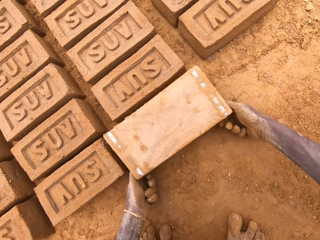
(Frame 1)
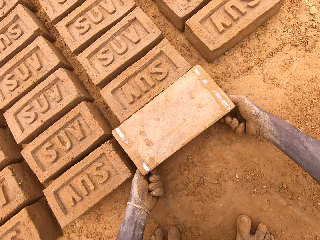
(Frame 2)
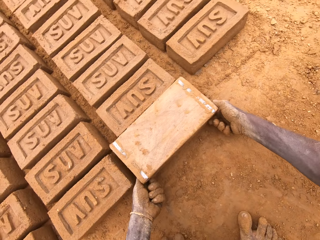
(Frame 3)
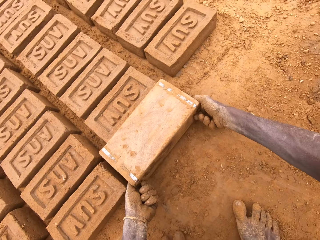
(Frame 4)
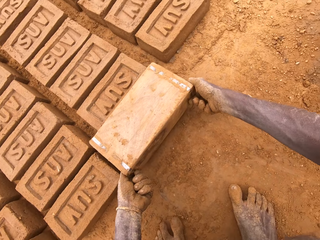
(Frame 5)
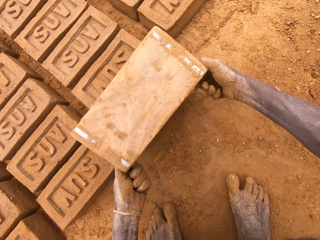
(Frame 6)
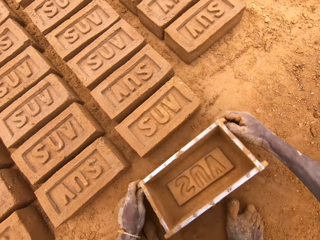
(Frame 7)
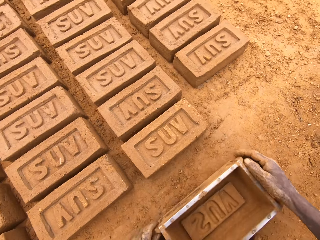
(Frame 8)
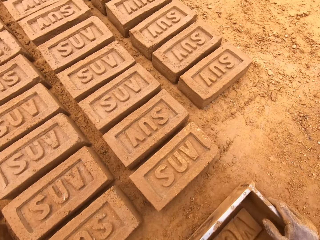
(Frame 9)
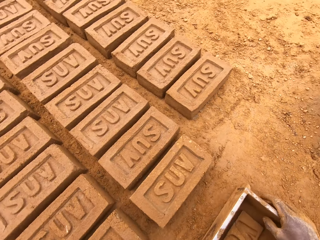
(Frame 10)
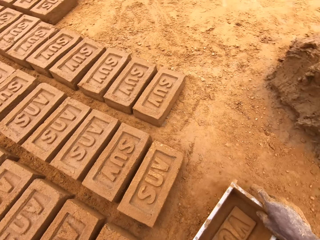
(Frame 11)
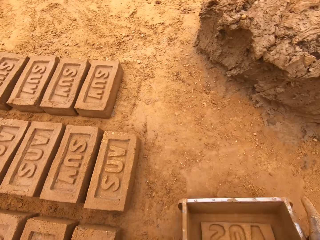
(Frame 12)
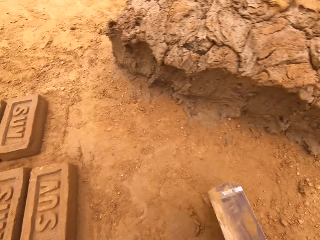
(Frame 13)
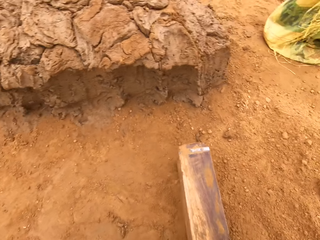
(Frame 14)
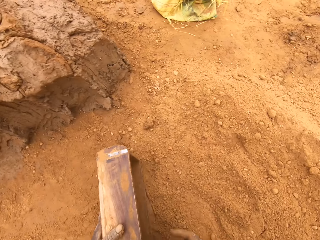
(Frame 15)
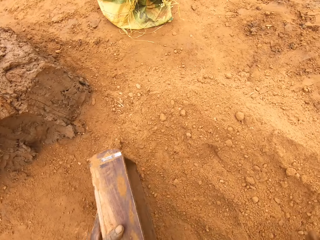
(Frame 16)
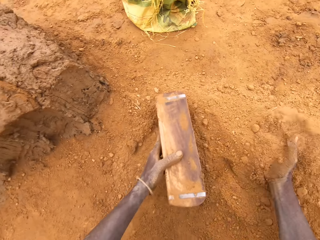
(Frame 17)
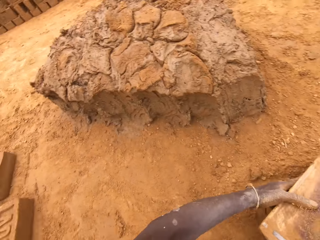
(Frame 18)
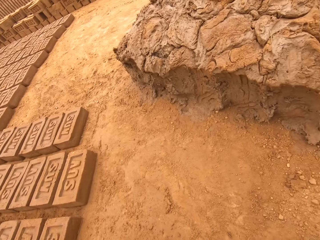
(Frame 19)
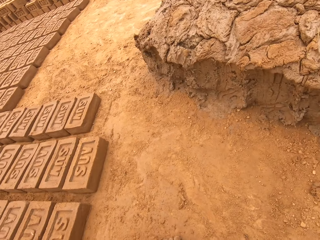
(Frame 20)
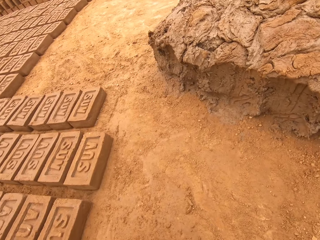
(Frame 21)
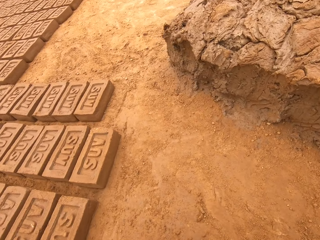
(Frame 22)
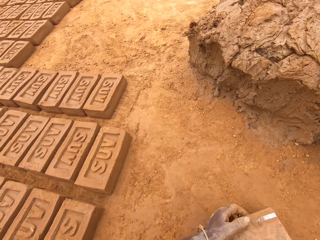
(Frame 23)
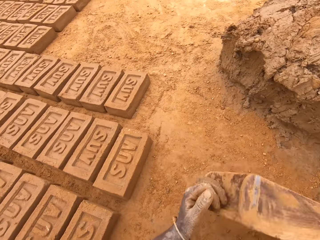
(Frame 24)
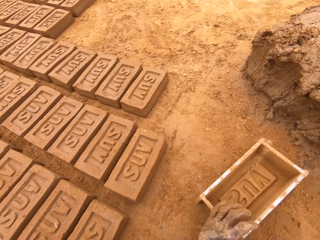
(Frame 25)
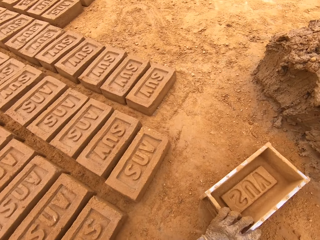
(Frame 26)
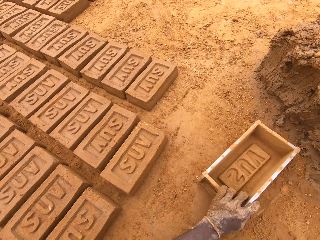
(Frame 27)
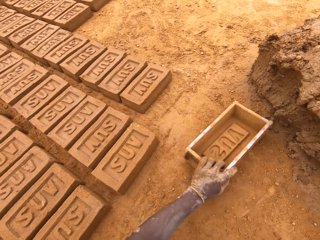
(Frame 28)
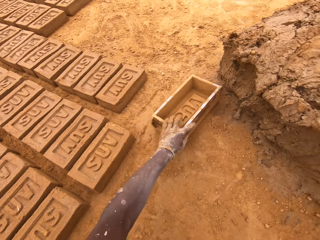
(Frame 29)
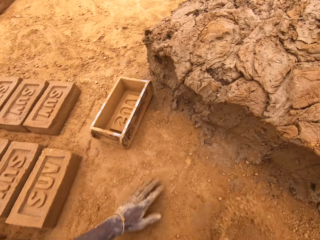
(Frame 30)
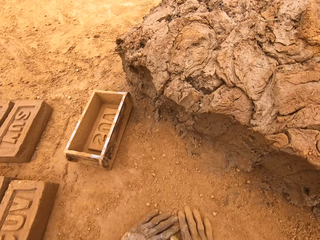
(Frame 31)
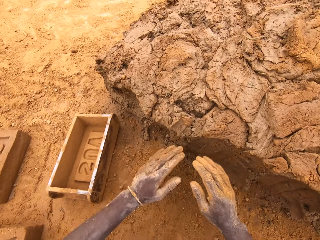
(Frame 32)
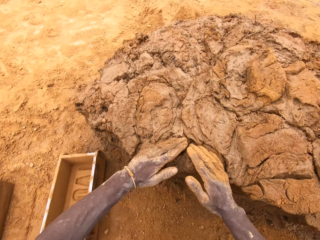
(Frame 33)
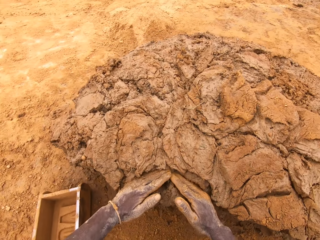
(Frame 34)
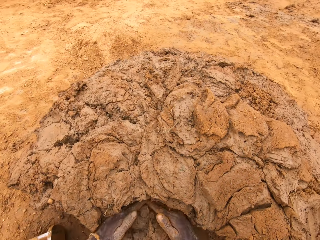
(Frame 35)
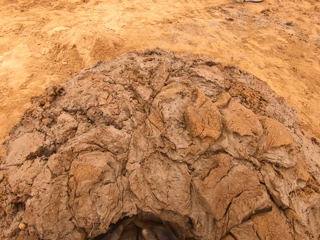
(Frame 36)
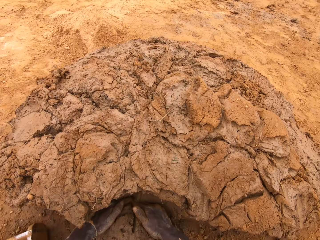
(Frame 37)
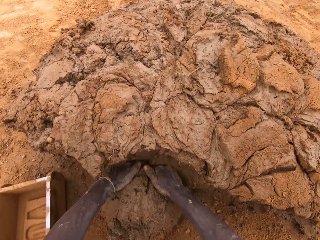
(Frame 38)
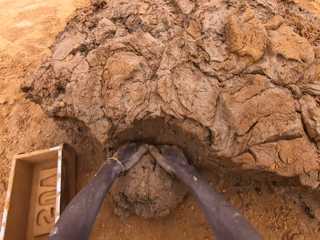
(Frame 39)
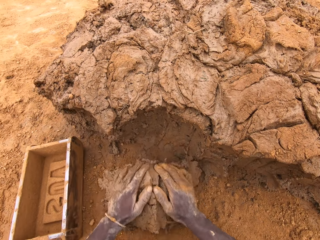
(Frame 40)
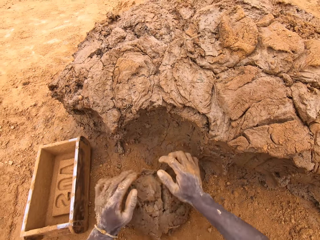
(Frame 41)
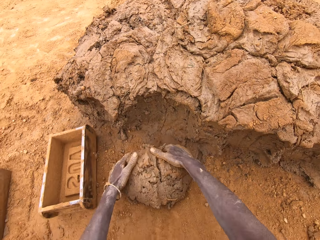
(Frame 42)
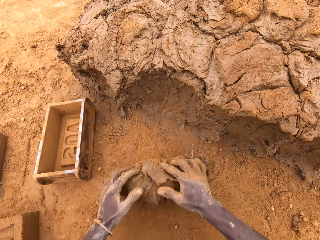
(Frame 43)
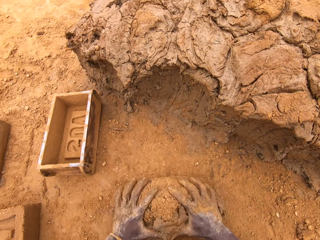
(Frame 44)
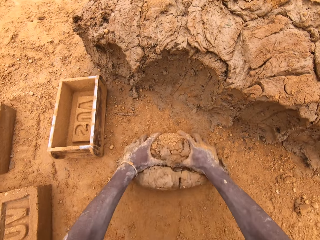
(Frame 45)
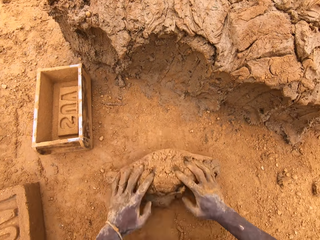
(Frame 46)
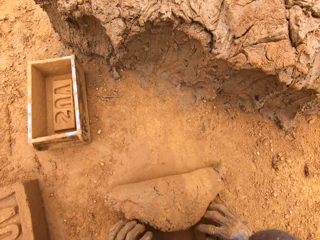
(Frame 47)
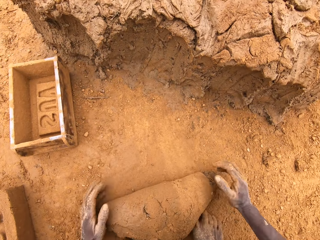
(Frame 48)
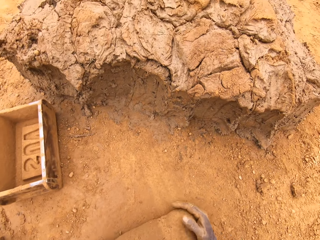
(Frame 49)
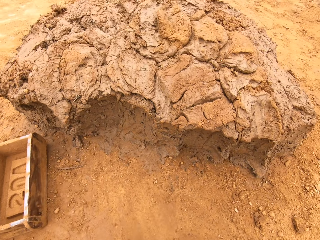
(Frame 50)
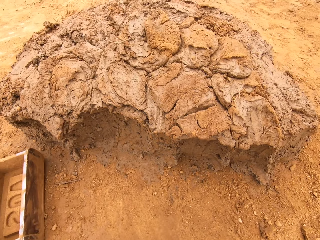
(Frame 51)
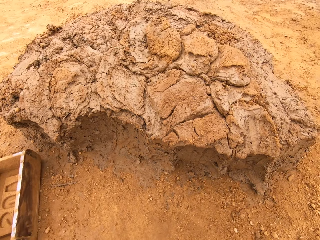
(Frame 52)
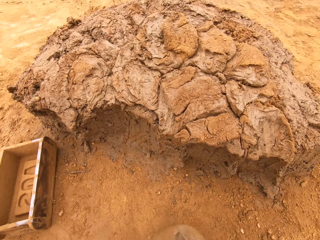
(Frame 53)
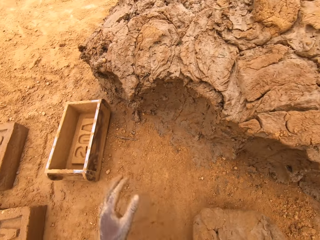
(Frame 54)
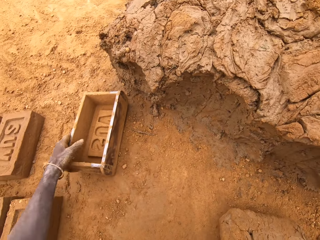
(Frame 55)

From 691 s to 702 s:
The camera wearer pours the mud on the ground. He places the brick mould on the ground. He puts soil in the brick mould. He pours soil from the brick mould. He places the brick mould on the ground. He scoops clay with his hands. He rolls the mud on the ground. He moulds the clay.

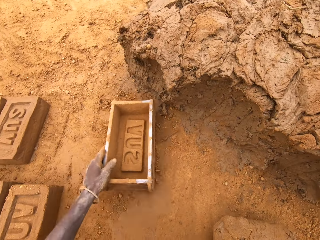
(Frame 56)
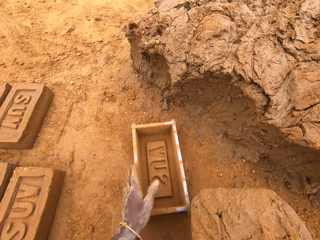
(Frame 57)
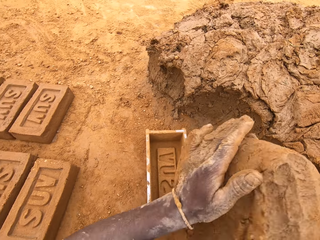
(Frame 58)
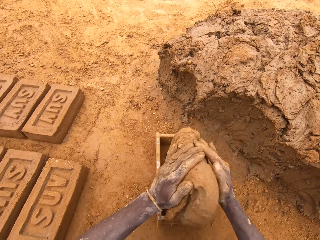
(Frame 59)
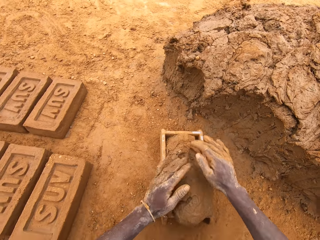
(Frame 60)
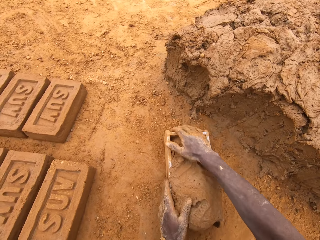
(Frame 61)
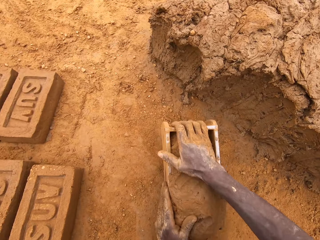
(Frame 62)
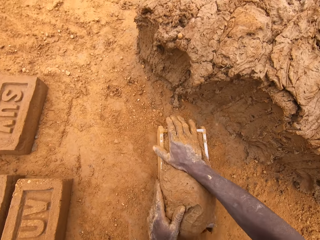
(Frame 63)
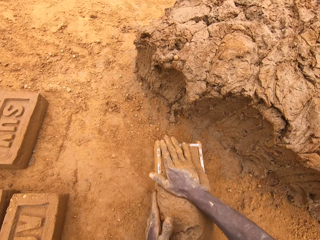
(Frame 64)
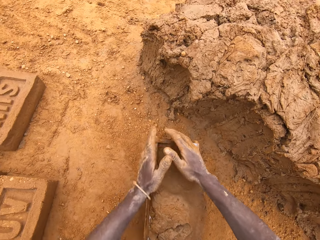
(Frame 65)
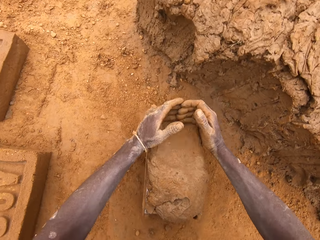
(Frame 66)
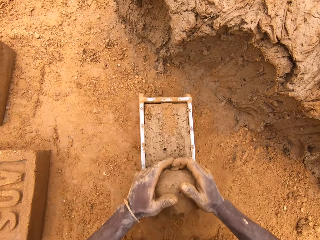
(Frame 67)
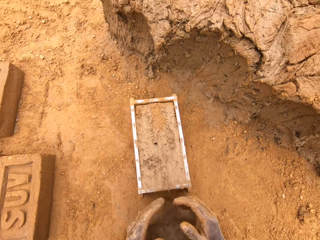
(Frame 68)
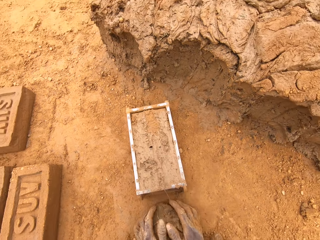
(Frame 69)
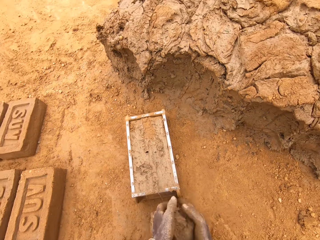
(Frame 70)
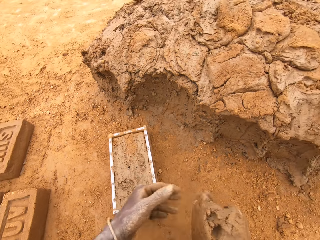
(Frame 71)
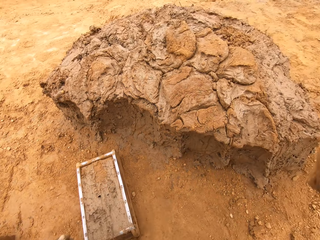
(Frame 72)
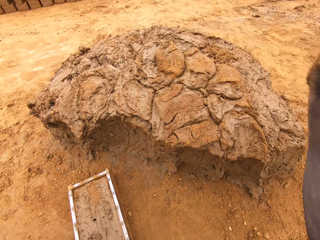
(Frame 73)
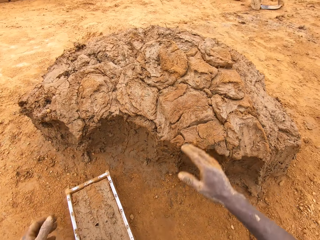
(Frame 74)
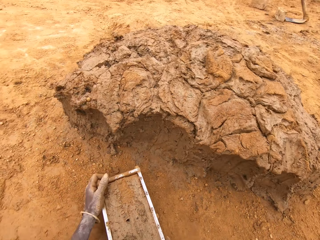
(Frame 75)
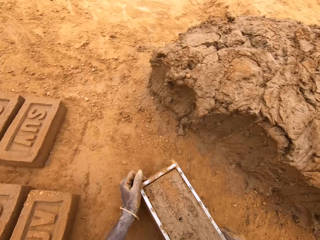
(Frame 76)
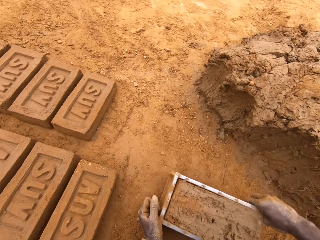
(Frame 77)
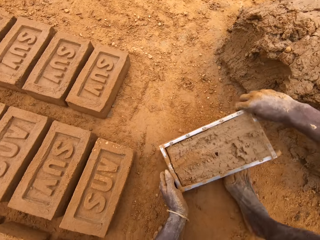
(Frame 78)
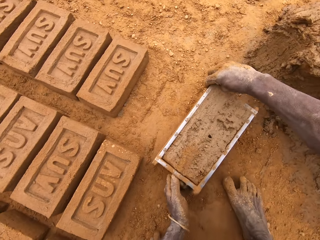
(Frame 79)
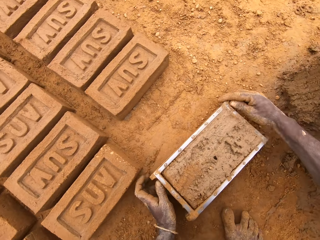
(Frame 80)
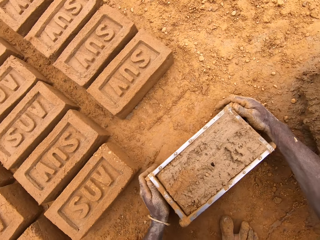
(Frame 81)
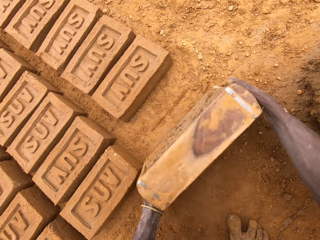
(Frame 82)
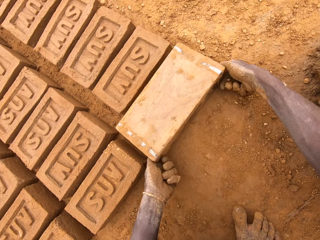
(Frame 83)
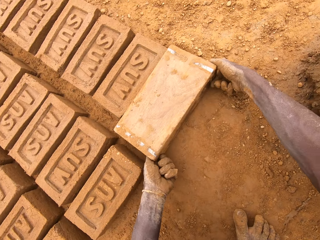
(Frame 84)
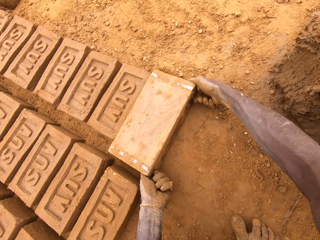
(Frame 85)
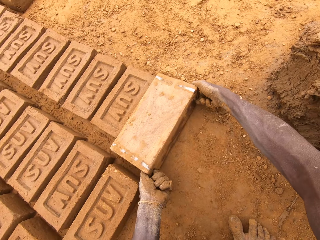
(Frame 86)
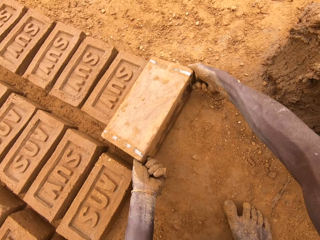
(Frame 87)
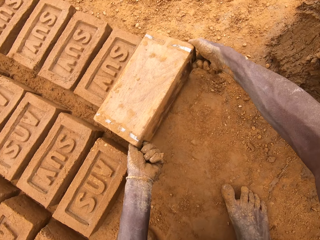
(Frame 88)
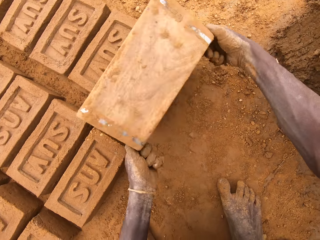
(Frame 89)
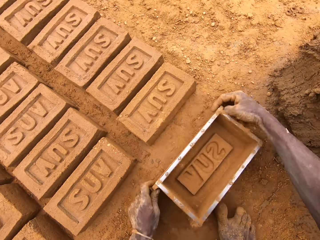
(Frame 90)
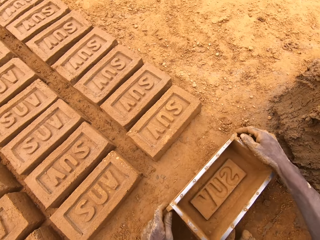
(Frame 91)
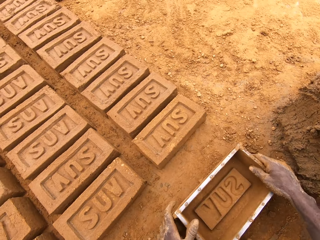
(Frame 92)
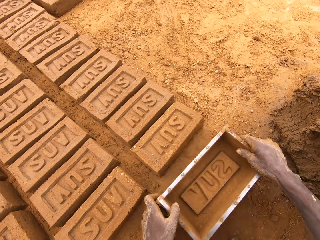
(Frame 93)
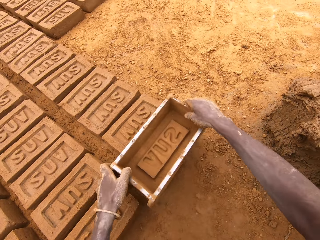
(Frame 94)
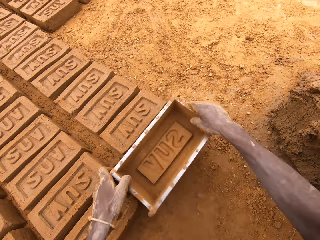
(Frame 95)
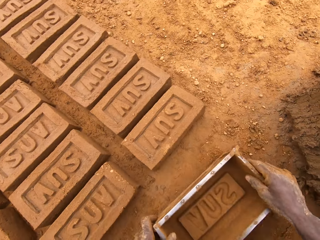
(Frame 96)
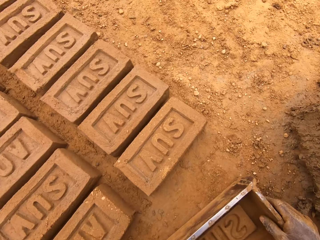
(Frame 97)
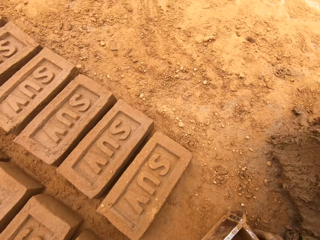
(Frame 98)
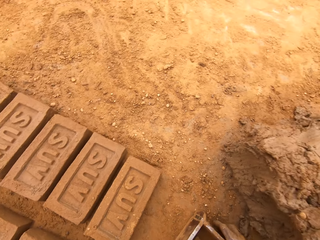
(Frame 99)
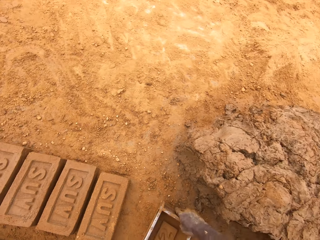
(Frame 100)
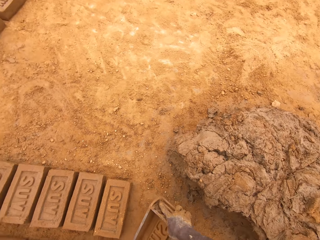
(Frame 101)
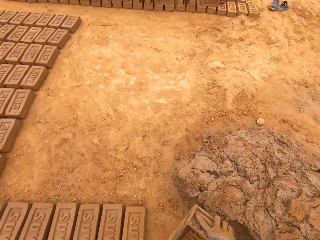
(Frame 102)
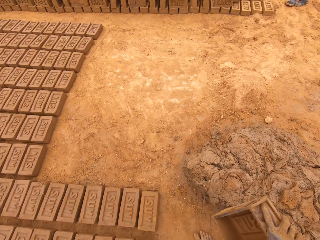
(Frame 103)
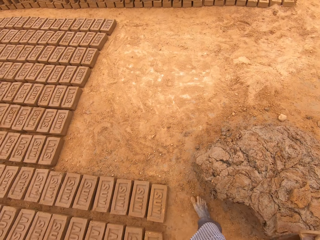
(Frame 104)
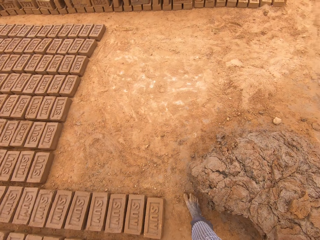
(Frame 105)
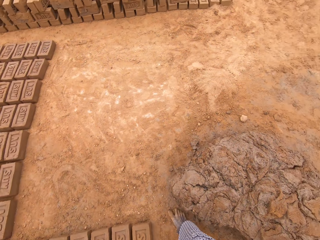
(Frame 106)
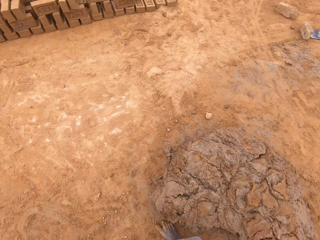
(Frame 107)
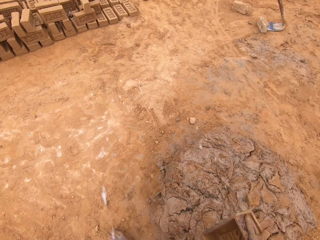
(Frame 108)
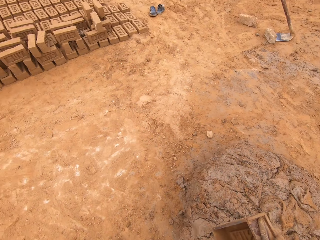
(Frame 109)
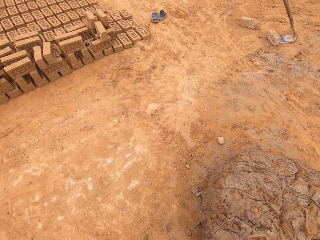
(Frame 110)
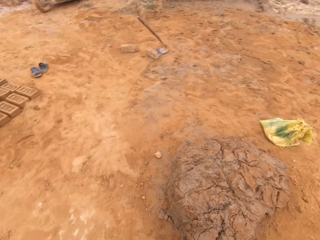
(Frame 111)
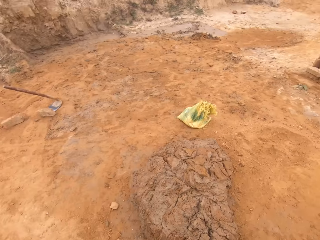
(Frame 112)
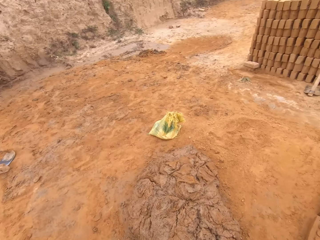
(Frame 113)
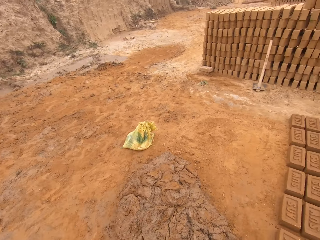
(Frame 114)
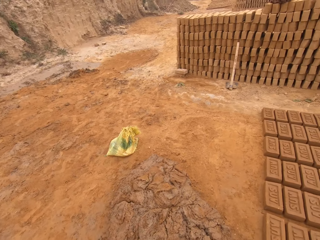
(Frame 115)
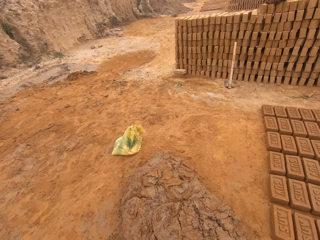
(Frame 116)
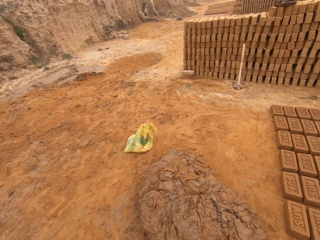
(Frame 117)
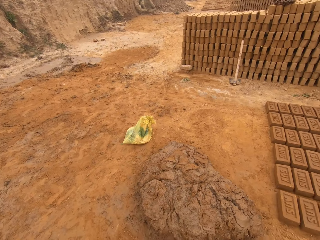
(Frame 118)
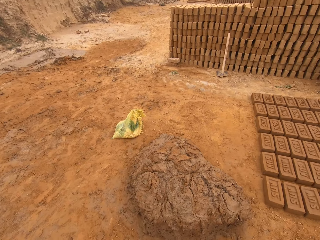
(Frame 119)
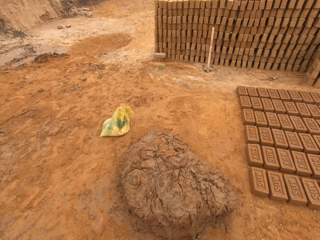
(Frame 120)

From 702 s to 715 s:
The camera wearer picks the brick mould. They move the box. They put the mud in the brick mould. They press the clay. They level clay in the box. They scoop the excess mud from the brick mould. They throw the mud on the other mud. They heap the clay. They pick the brick mould. They move the box. They pour the mud on the ground. They place the brick mould on the ground. They spit on the ground. They walk beside the mud. They look around.
